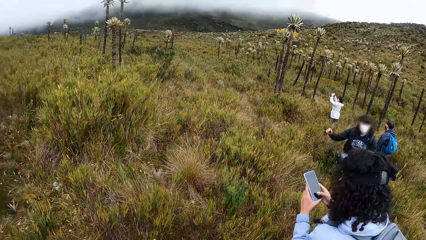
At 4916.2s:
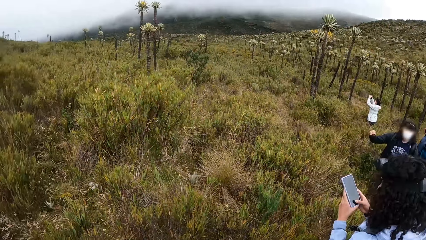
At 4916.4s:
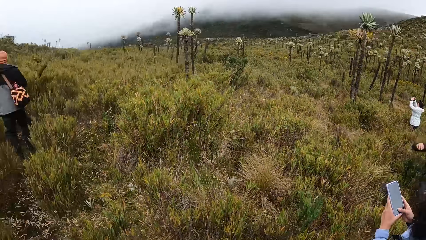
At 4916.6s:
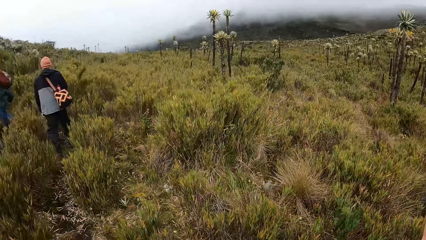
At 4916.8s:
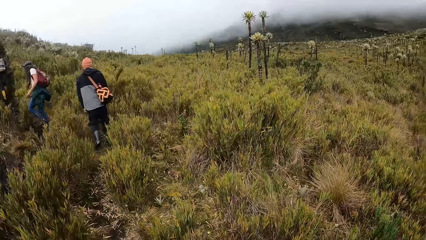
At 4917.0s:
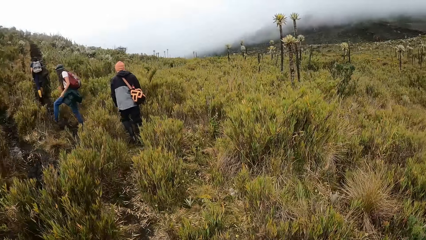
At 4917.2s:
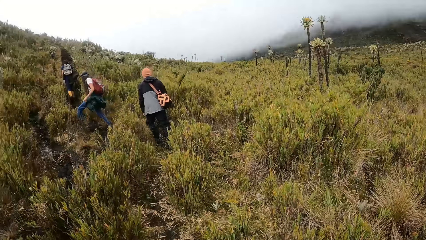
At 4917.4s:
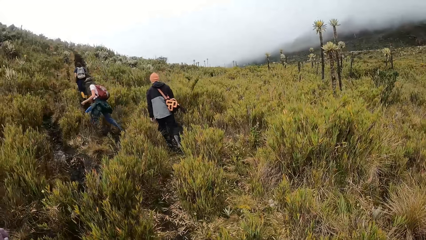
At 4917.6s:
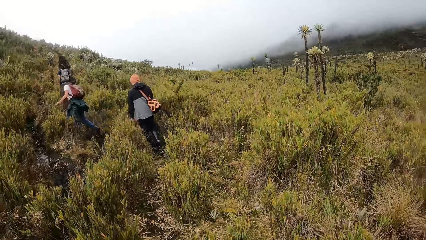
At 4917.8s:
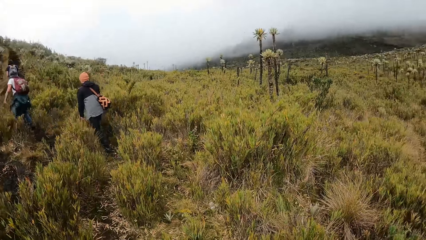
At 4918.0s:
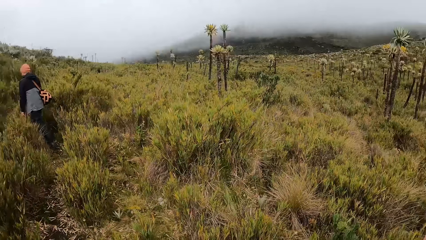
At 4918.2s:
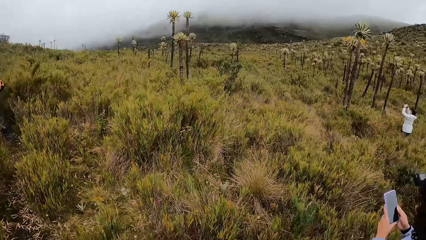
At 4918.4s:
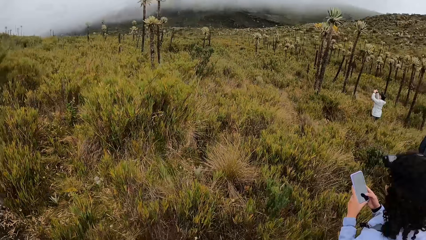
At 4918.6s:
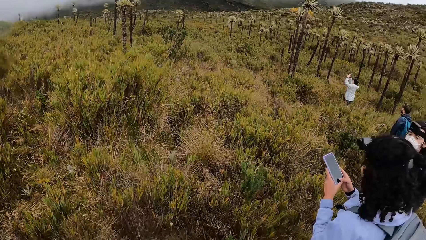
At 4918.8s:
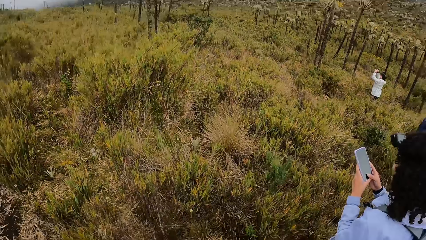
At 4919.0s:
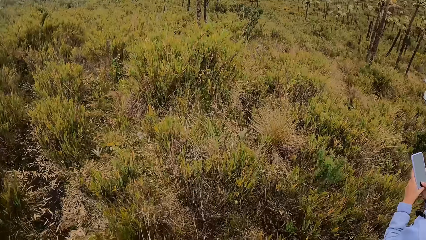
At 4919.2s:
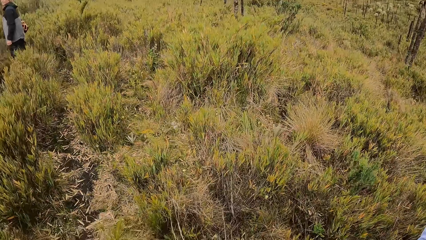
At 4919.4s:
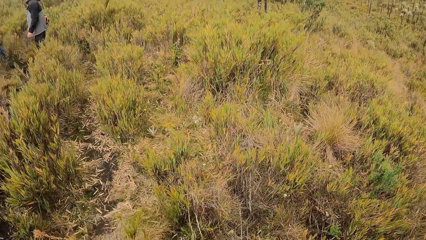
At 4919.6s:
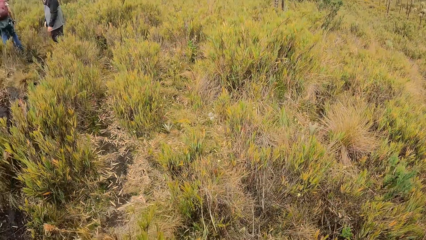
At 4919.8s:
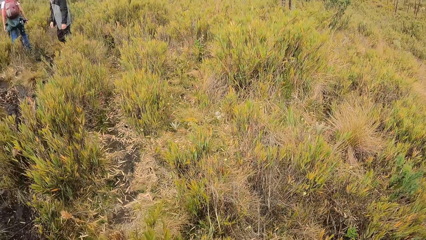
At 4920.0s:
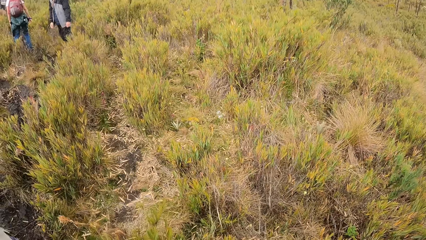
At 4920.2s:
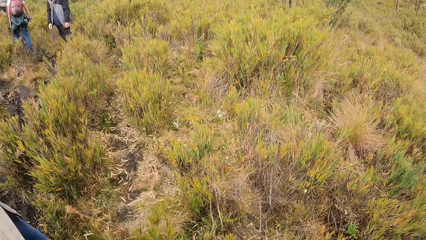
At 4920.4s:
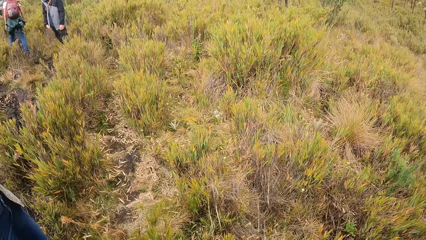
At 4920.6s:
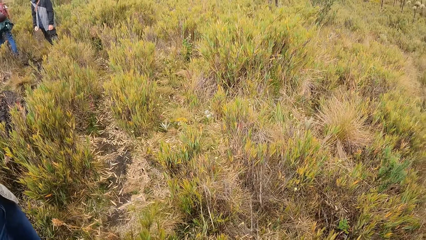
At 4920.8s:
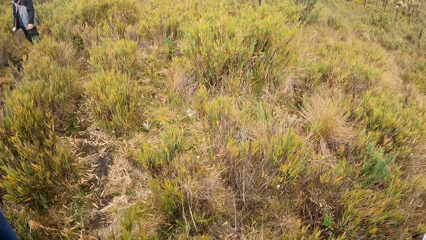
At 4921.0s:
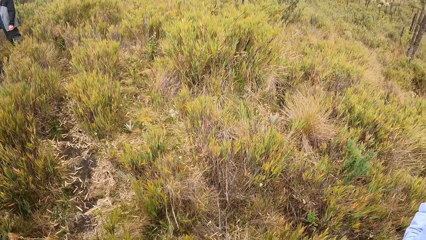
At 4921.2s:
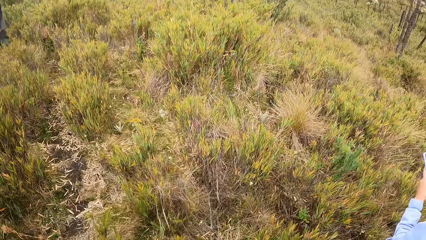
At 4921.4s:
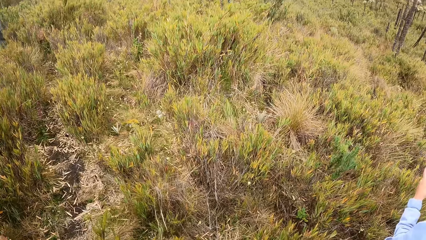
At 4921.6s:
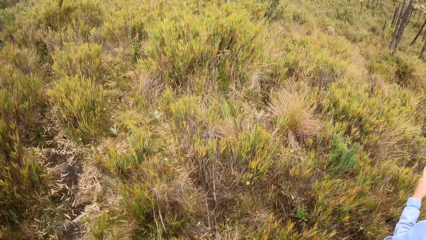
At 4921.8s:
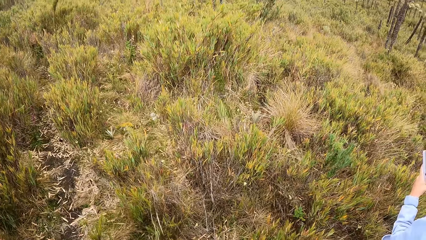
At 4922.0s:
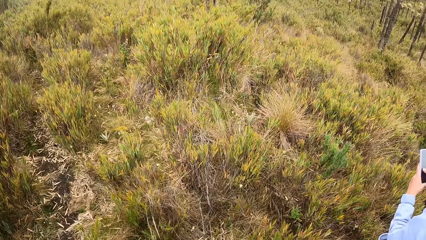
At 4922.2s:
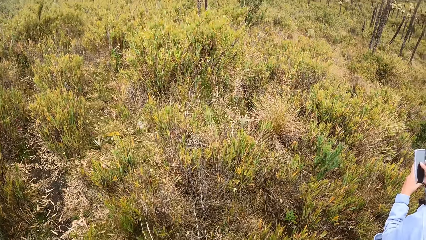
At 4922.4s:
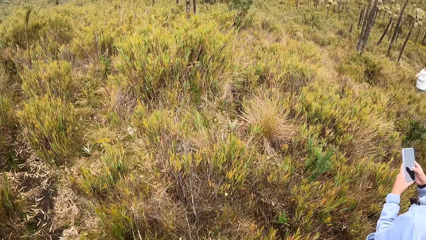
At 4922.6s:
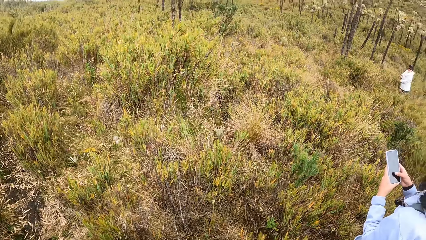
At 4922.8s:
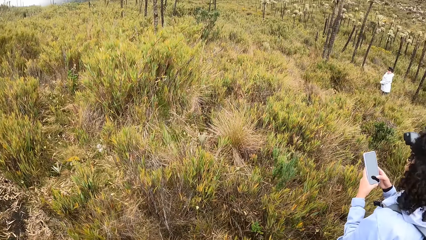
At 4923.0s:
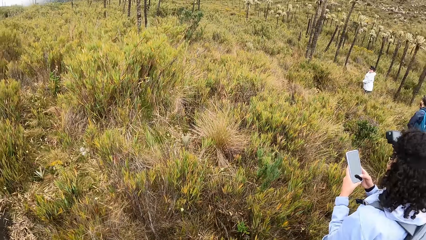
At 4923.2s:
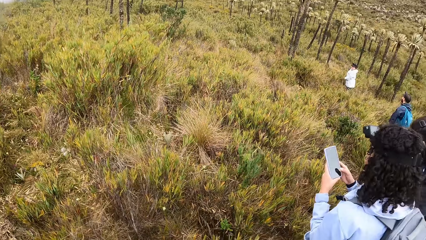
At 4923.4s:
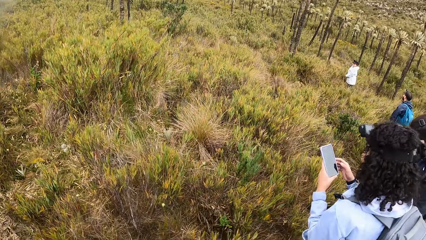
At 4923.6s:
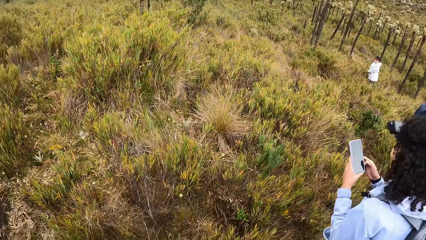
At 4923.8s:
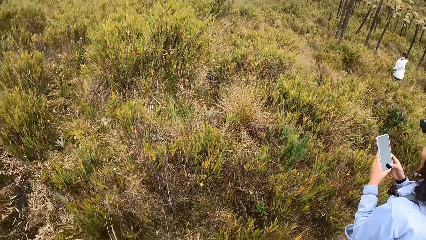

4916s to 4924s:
A group of people walk along the forest. The camera wearer looks around. The woman operates the phone with both hands.

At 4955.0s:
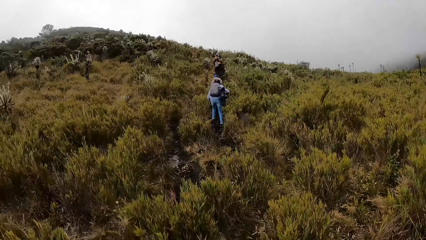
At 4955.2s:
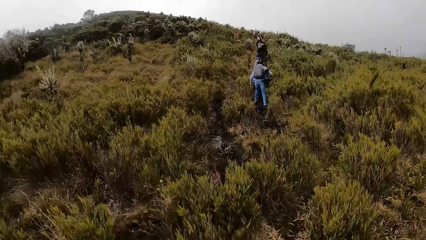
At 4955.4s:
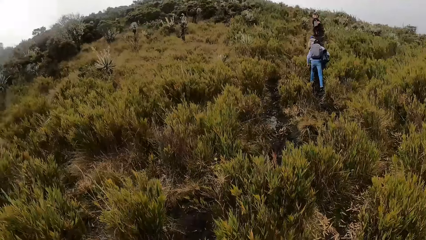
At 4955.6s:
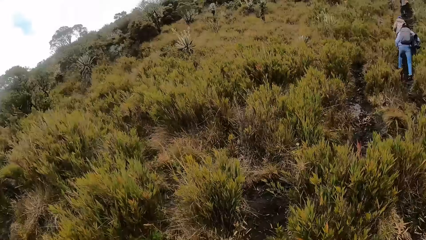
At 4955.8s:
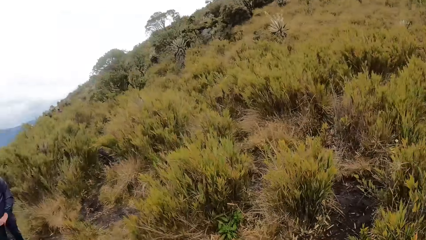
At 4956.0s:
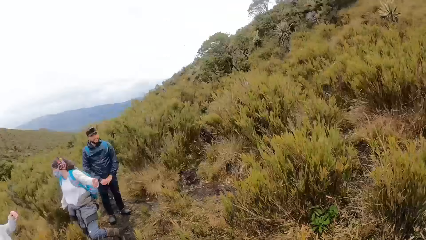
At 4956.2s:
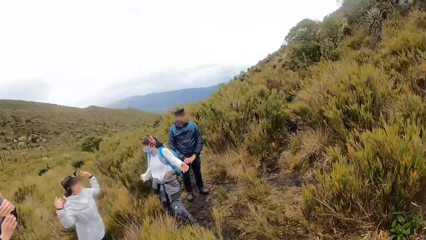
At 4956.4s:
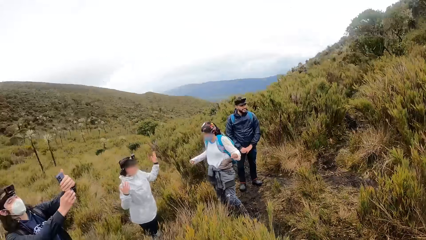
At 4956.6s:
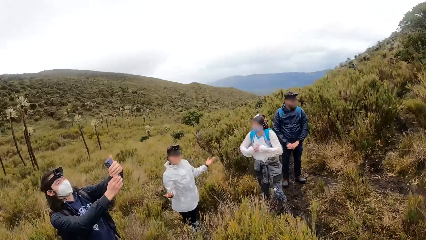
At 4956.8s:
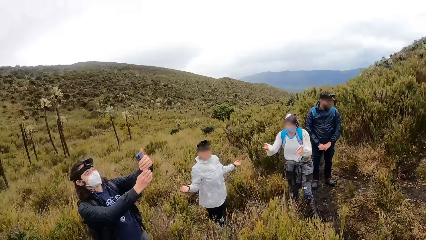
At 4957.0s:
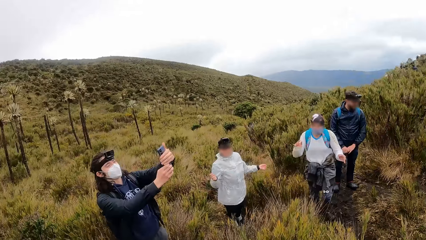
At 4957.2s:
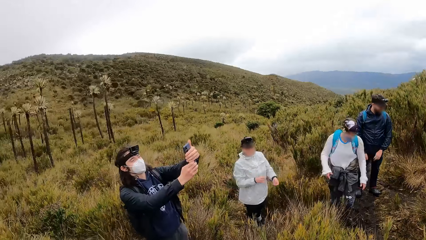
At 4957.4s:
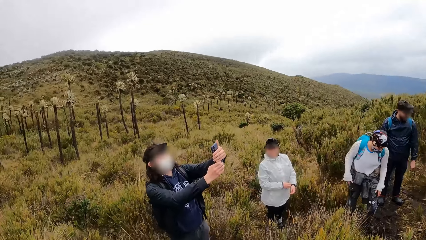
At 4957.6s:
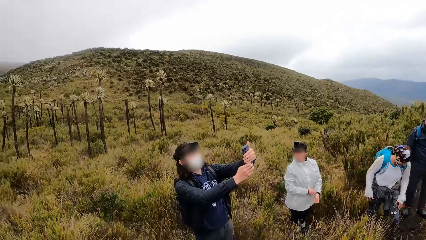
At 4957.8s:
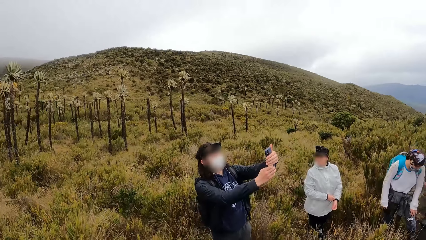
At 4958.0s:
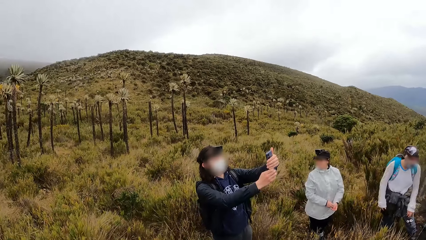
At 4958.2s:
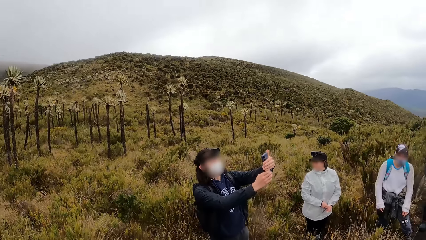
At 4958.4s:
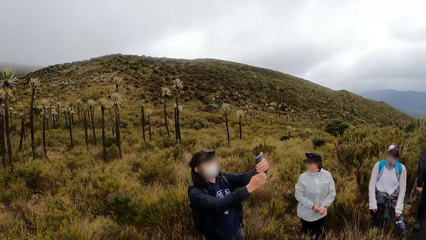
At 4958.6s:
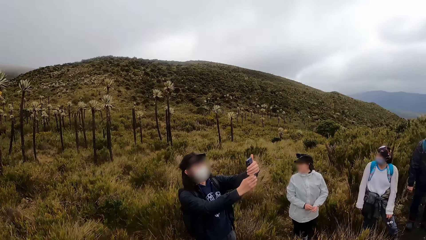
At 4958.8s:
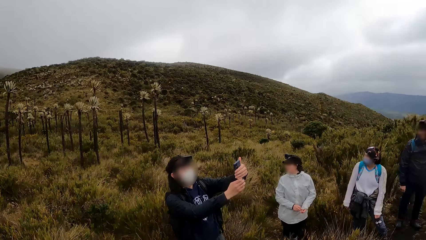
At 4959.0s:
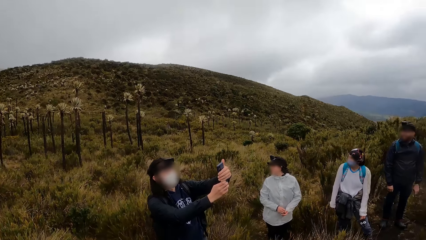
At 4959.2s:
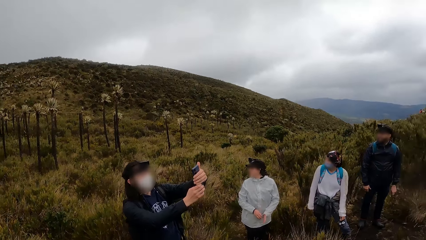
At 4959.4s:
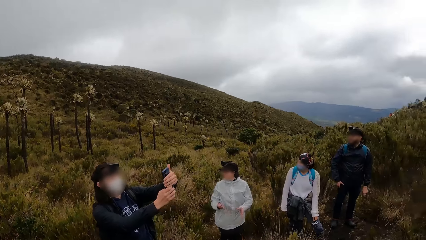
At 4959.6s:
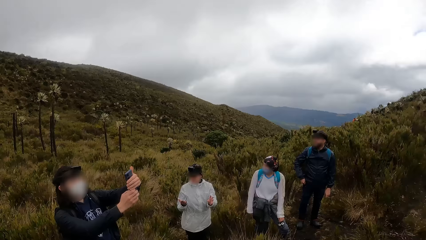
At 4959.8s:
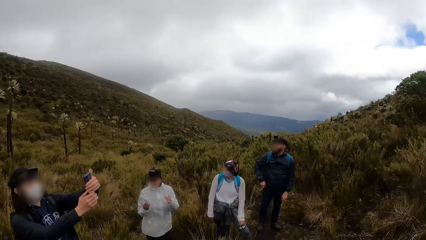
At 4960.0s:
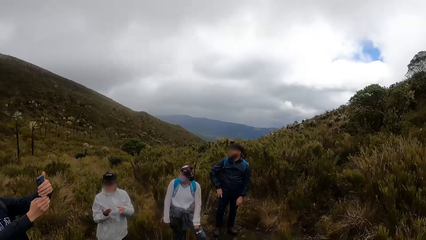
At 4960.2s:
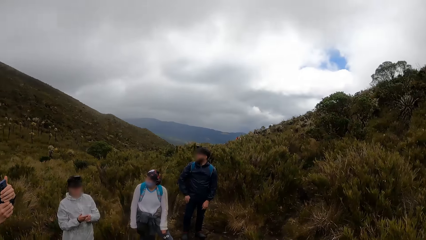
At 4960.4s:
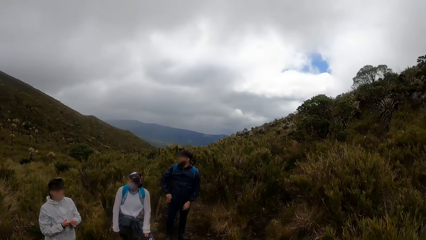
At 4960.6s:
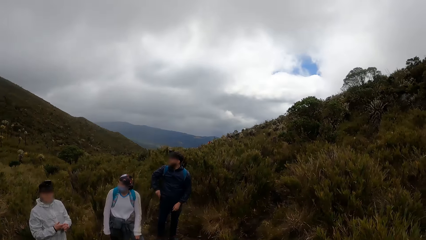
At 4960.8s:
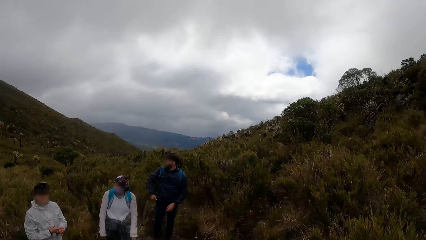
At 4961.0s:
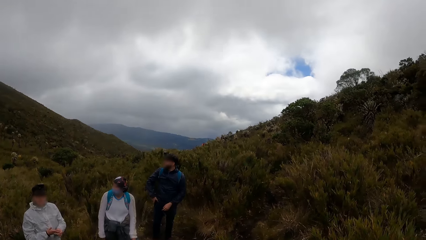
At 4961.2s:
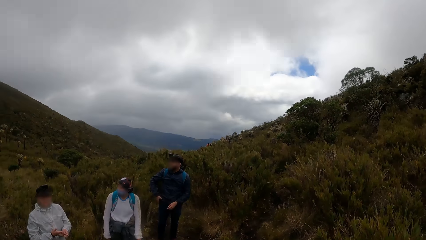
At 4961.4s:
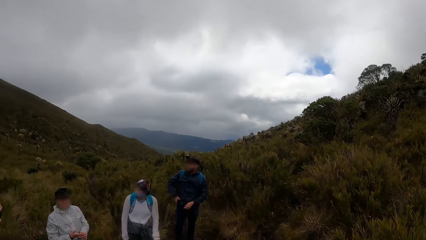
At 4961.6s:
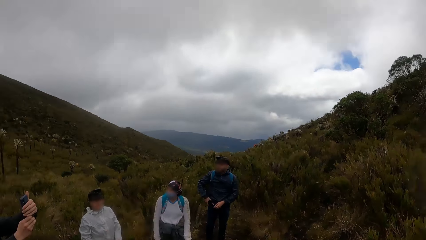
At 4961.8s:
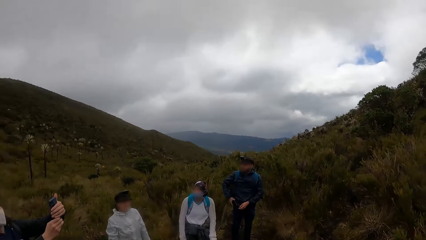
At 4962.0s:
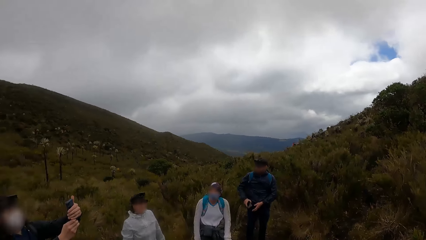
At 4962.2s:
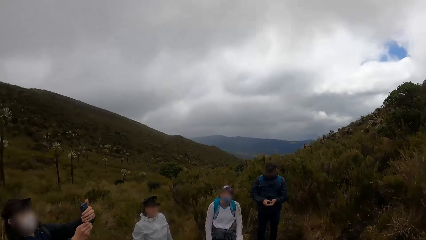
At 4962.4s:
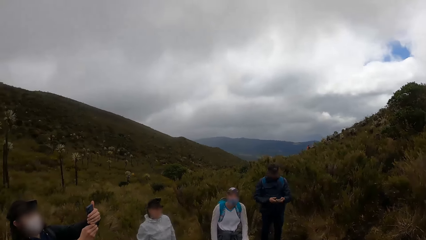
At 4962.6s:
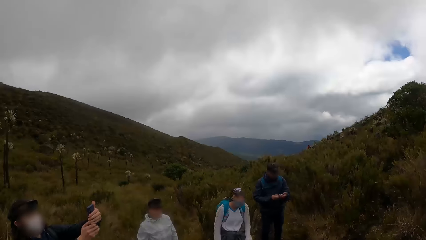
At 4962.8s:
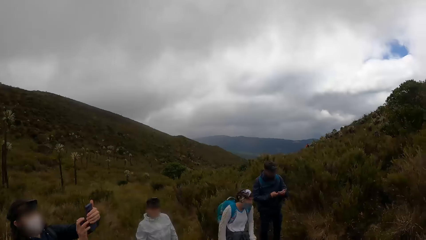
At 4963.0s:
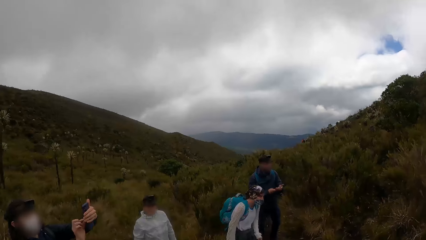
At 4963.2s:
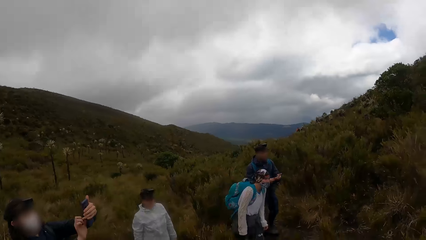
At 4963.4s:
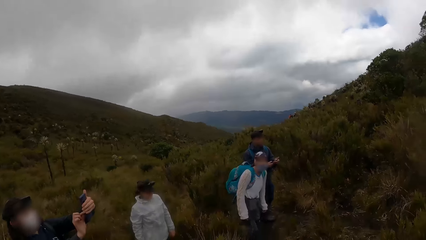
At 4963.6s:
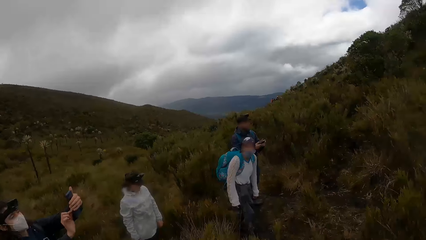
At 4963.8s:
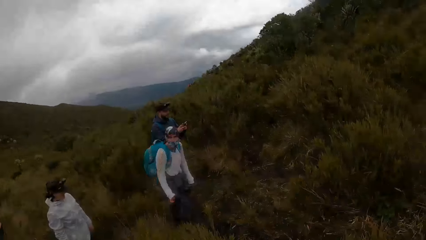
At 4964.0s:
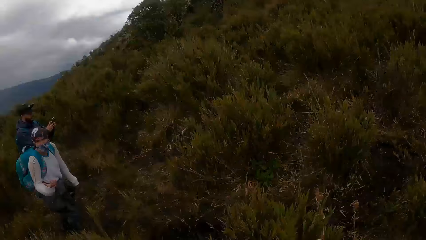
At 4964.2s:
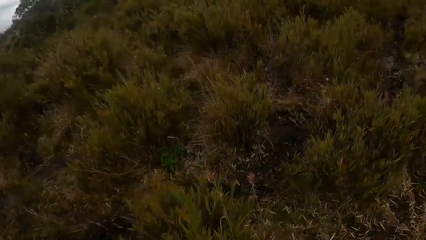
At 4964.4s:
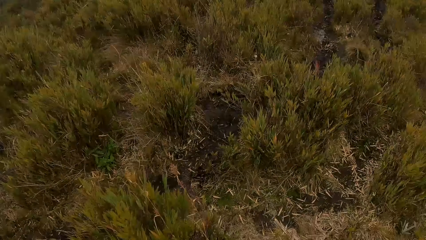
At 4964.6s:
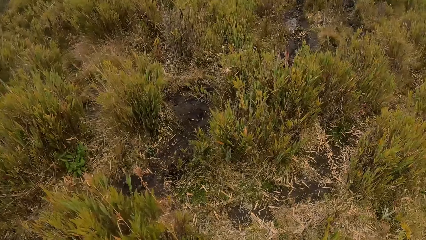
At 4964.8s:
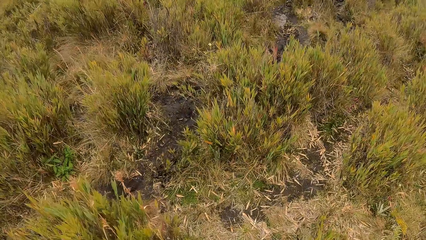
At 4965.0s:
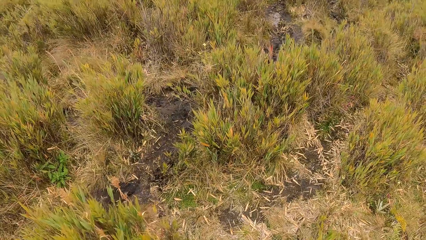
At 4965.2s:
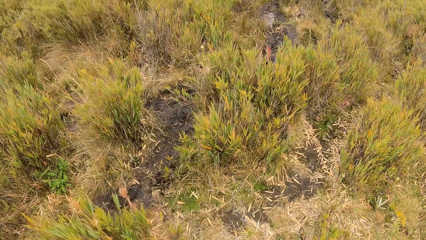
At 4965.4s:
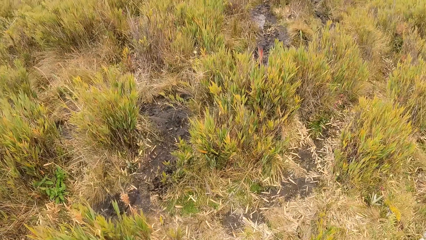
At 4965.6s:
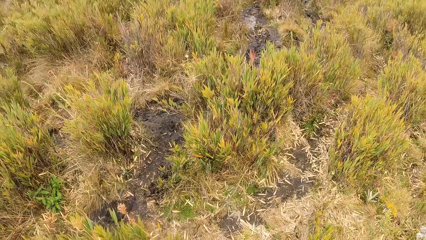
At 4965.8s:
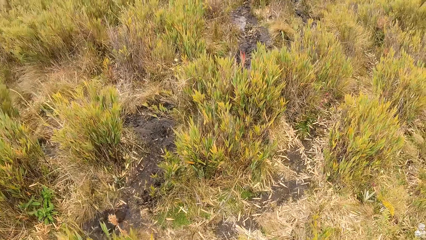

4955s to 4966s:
The man operates the phone with both hands.
